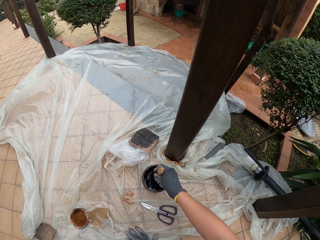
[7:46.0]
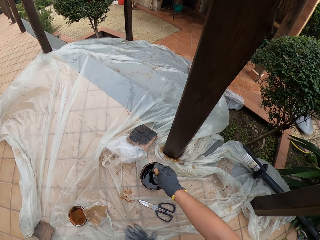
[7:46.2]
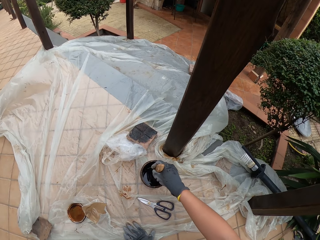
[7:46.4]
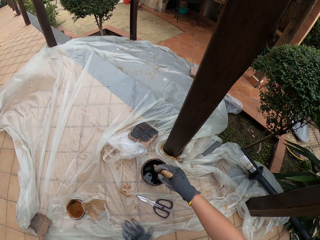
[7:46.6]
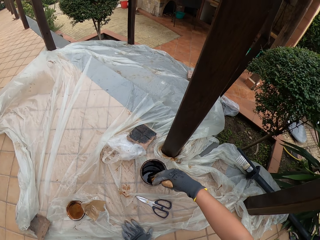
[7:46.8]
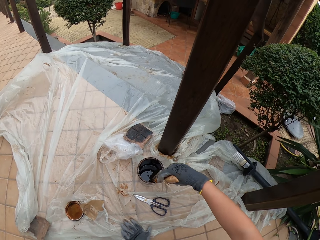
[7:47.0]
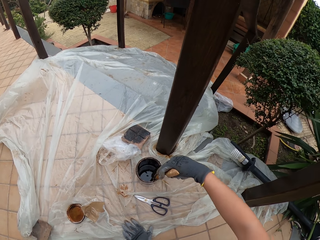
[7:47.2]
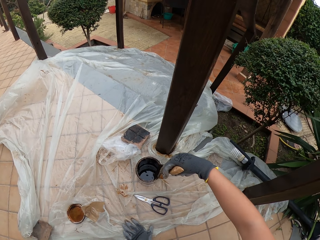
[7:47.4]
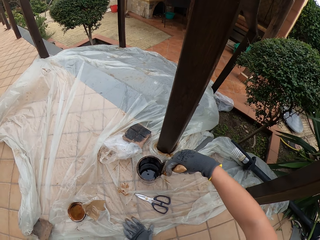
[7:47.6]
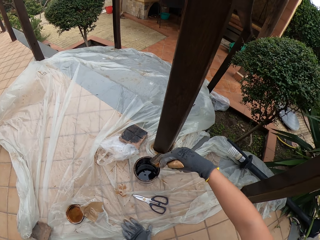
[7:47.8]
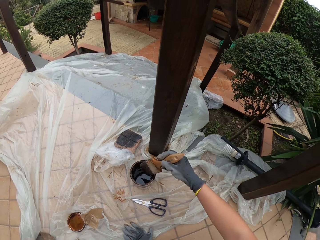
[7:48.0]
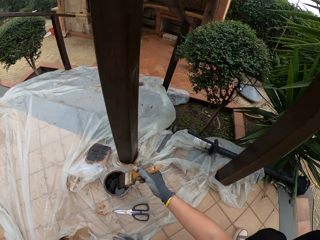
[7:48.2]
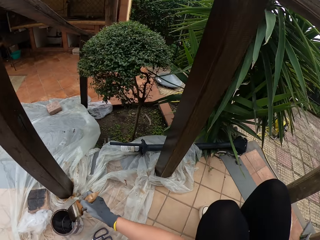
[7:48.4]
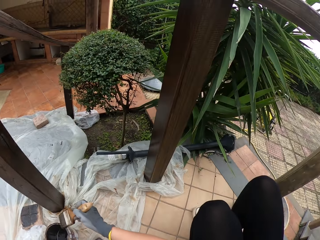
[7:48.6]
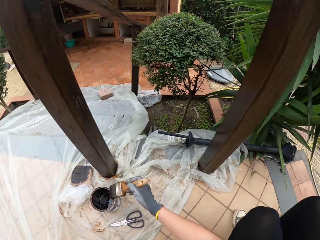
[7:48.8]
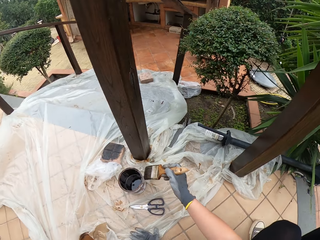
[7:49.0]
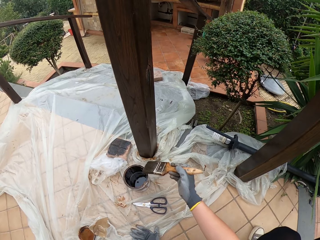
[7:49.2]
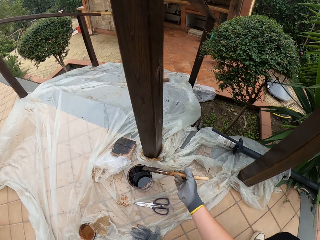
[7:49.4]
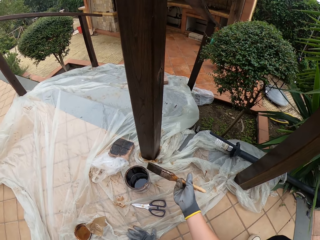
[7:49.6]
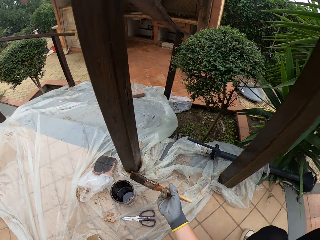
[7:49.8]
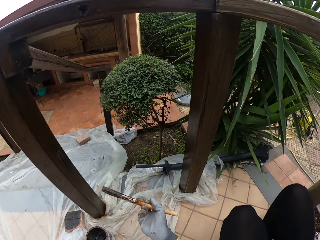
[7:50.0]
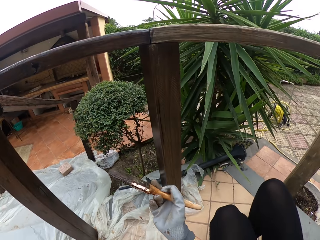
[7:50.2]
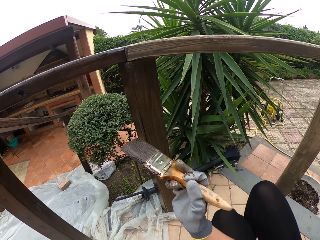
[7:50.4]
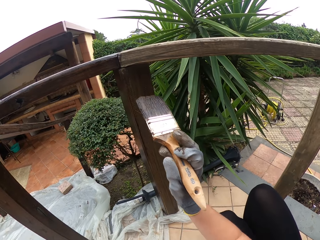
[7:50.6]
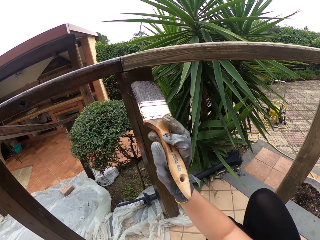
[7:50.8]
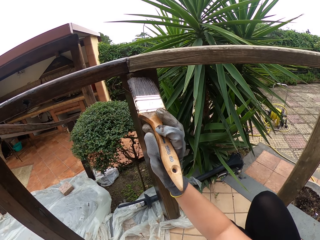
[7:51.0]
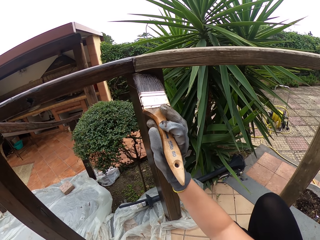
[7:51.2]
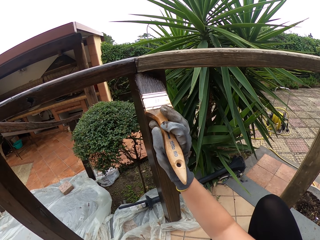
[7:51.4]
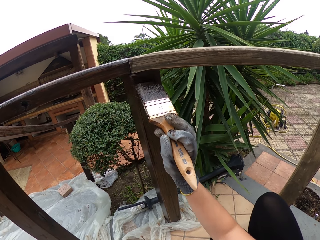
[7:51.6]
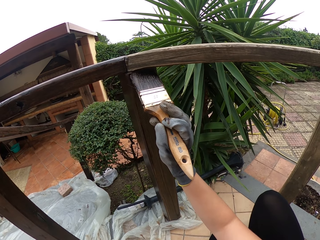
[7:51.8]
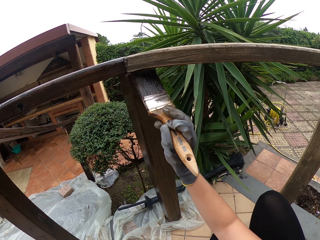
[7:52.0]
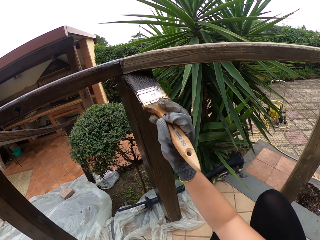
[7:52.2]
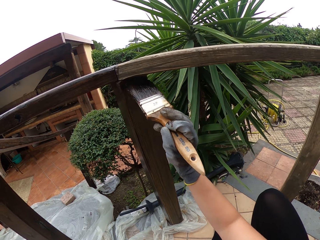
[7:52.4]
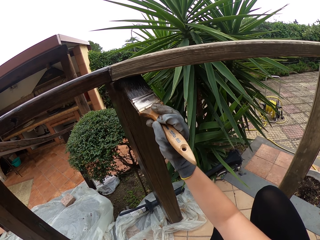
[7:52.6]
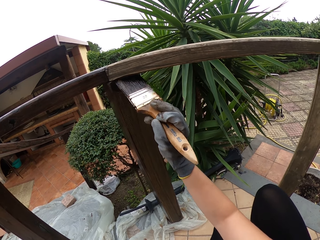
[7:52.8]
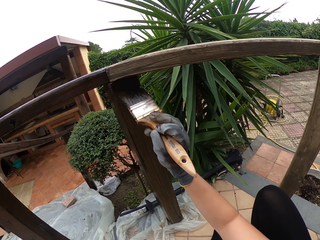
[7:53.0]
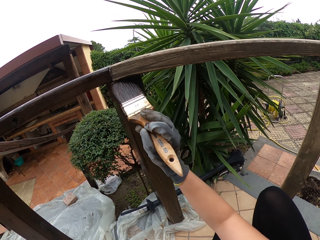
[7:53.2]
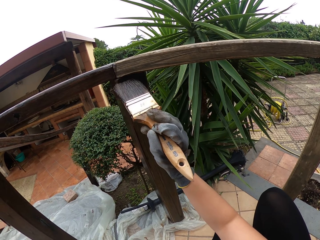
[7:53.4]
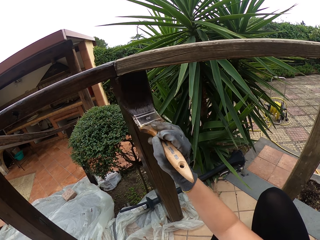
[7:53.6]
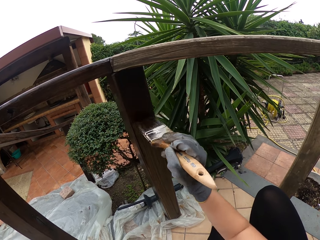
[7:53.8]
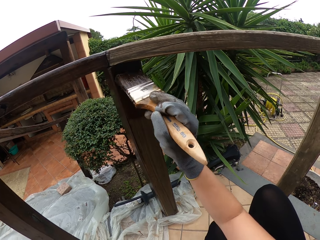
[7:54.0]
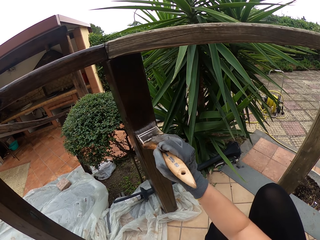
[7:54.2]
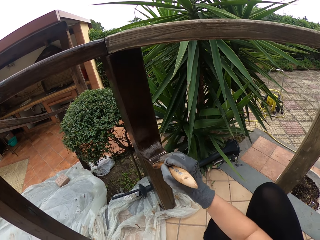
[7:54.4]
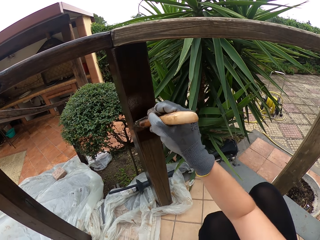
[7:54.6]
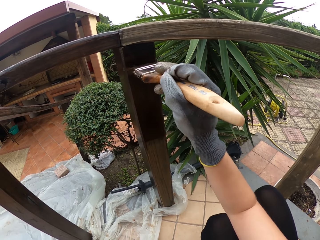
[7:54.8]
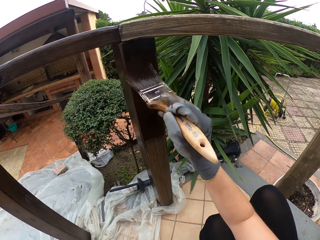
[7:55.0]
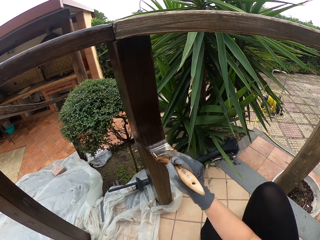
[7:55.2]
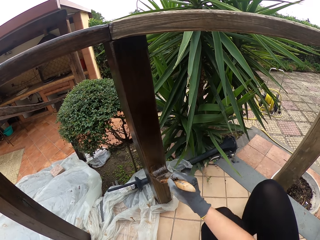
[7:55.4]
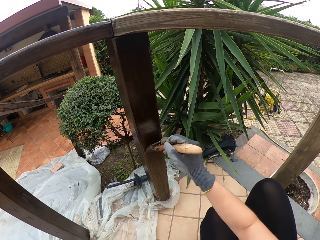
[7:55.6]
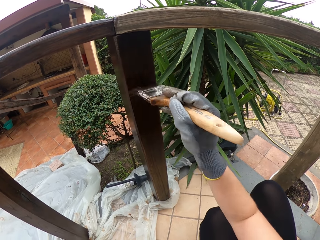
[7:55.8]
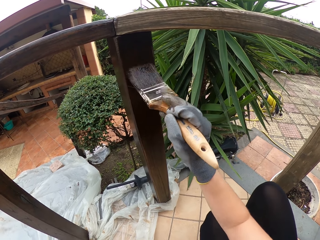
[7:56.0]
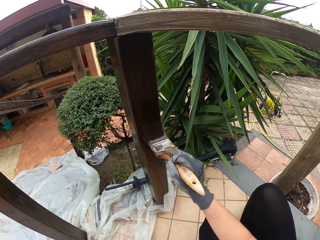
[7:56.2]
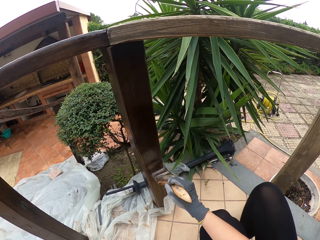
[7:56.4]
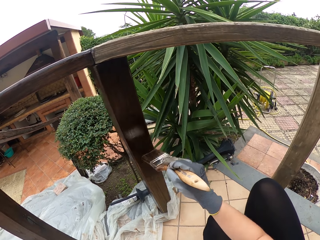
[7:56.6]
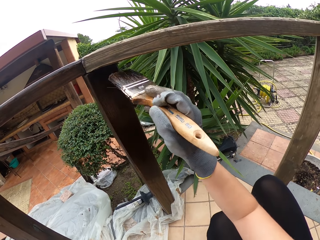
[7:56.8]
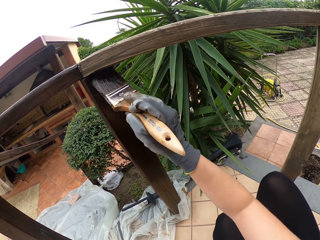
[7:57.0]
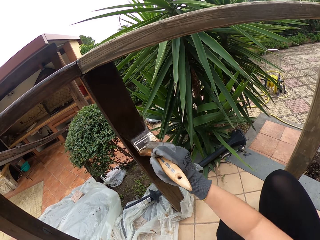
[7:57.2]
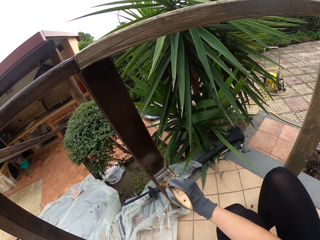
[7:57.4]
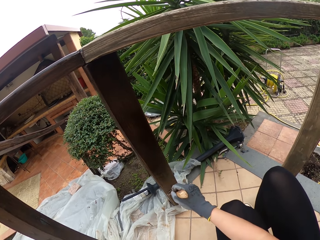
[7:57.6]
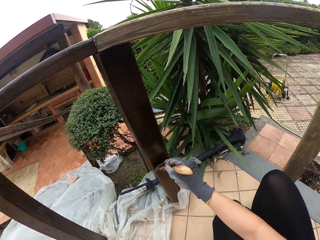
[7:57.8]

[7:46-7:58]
The camera wearer dips the brush in the paint. They rub the brush on the edge of the paint container. They clear the brush. They paint the wooden rail with the brush.

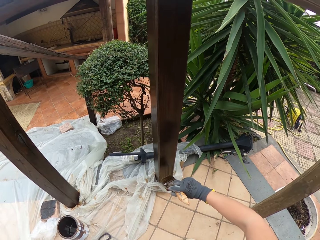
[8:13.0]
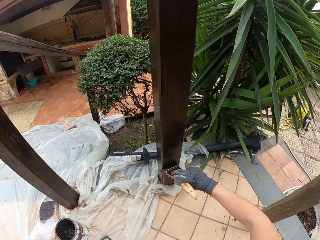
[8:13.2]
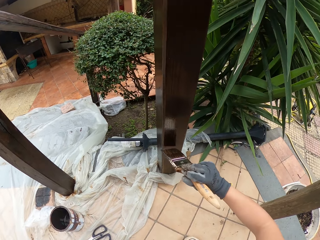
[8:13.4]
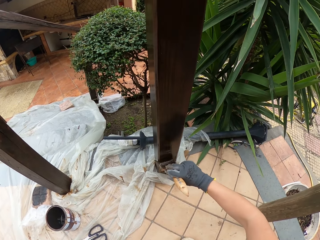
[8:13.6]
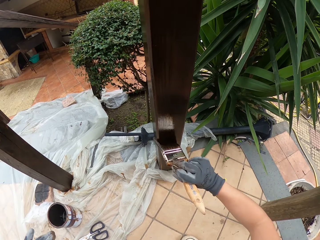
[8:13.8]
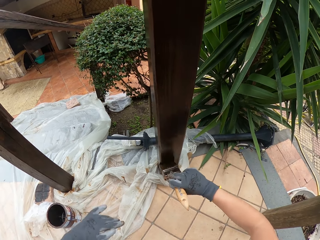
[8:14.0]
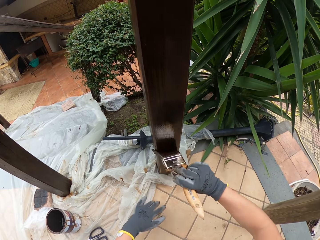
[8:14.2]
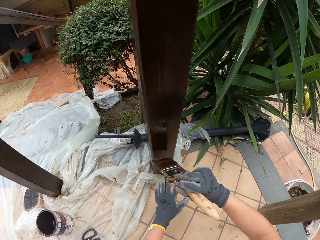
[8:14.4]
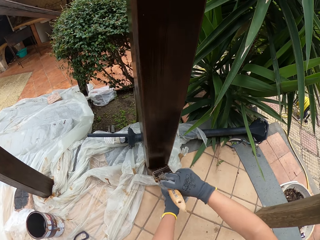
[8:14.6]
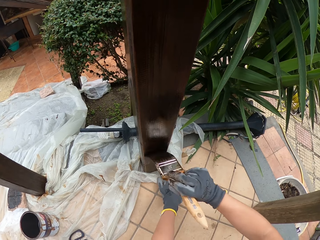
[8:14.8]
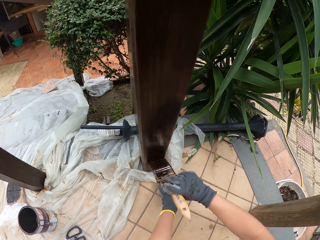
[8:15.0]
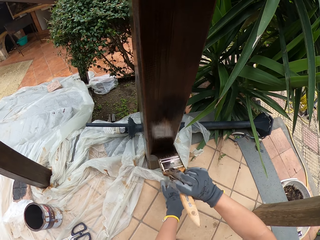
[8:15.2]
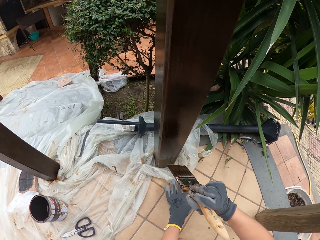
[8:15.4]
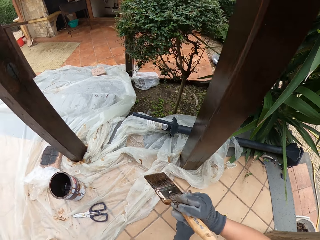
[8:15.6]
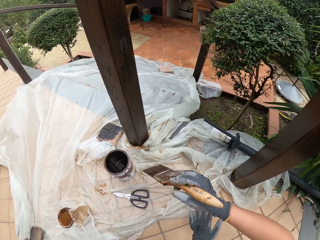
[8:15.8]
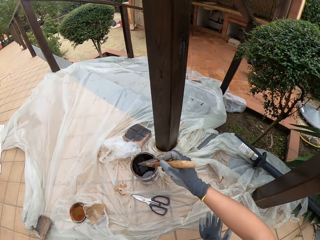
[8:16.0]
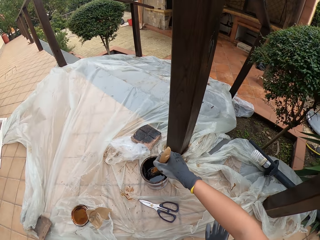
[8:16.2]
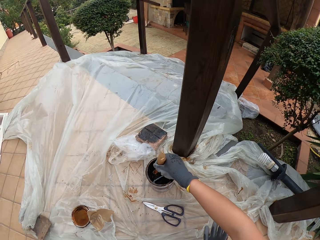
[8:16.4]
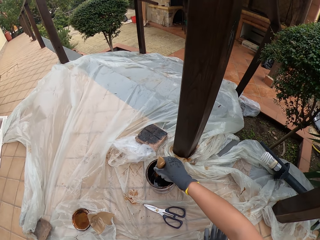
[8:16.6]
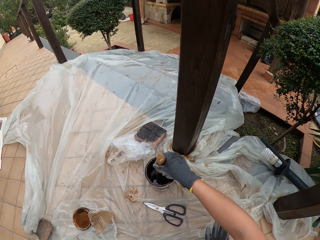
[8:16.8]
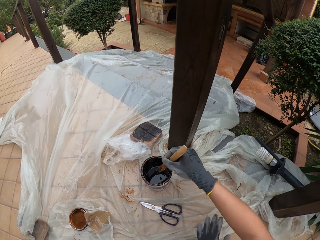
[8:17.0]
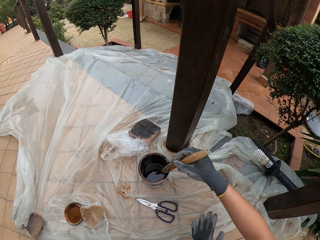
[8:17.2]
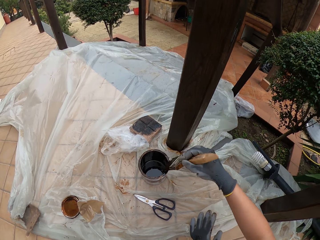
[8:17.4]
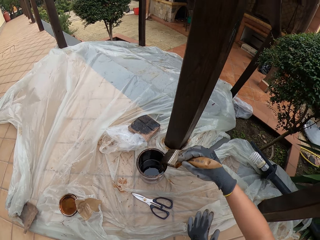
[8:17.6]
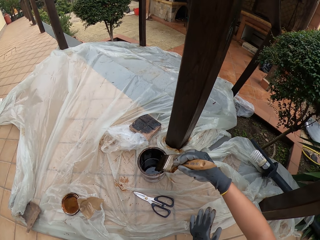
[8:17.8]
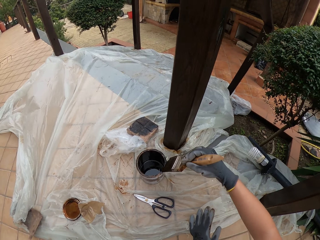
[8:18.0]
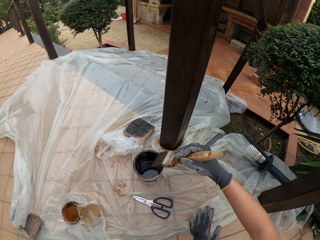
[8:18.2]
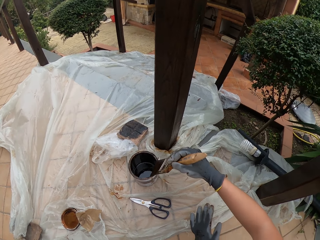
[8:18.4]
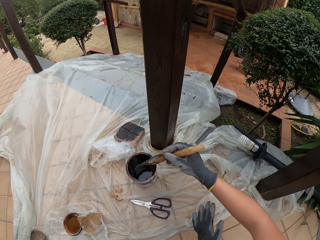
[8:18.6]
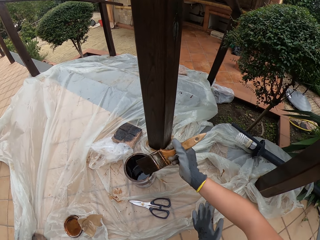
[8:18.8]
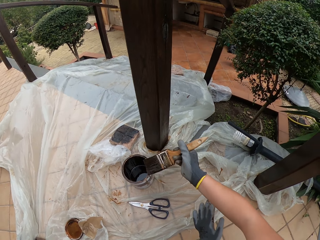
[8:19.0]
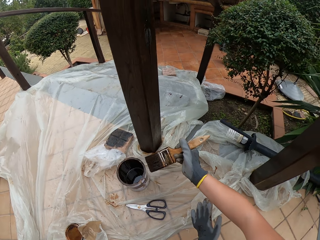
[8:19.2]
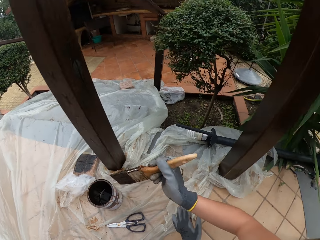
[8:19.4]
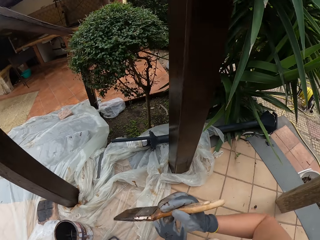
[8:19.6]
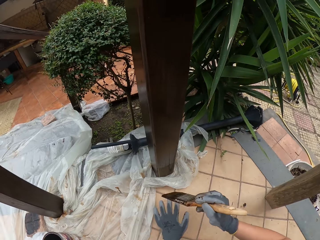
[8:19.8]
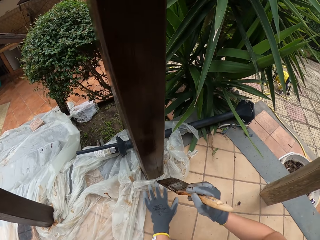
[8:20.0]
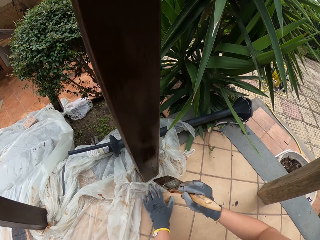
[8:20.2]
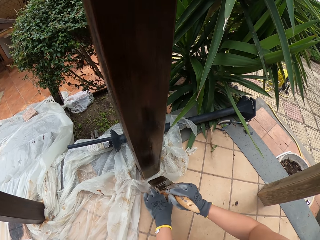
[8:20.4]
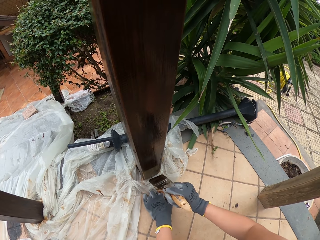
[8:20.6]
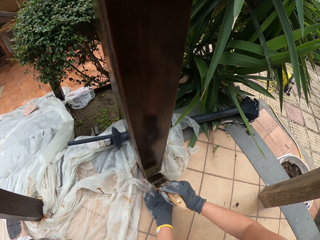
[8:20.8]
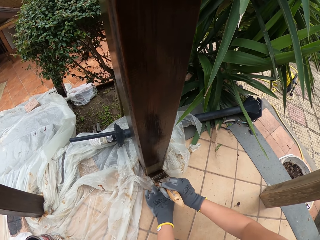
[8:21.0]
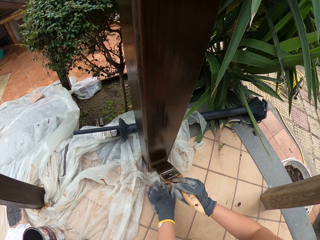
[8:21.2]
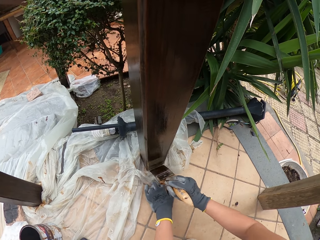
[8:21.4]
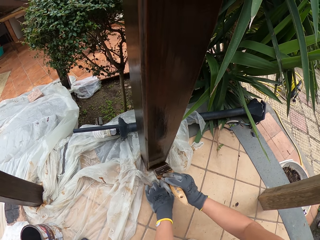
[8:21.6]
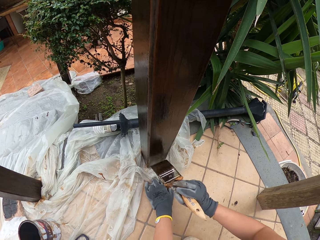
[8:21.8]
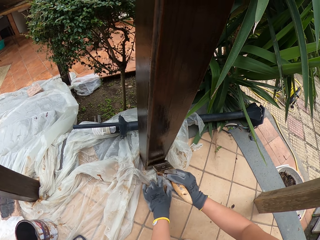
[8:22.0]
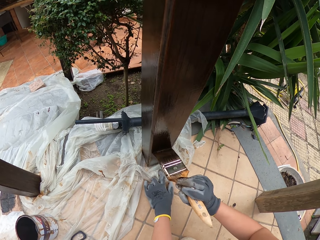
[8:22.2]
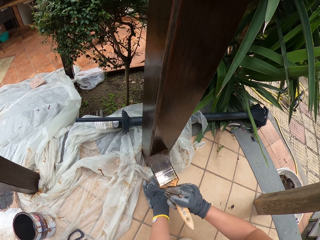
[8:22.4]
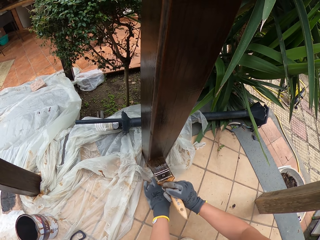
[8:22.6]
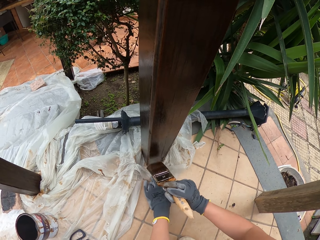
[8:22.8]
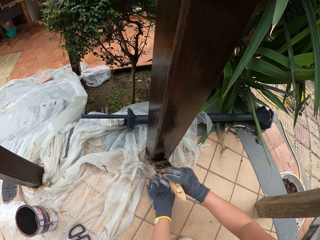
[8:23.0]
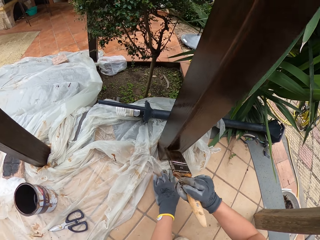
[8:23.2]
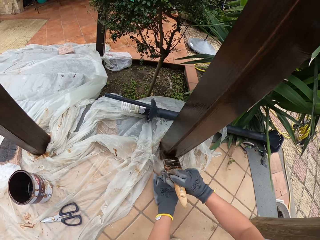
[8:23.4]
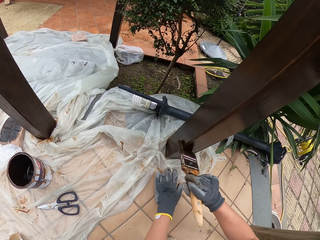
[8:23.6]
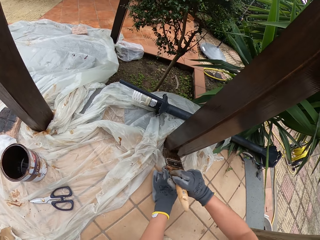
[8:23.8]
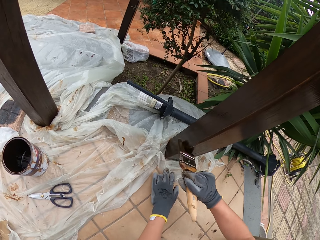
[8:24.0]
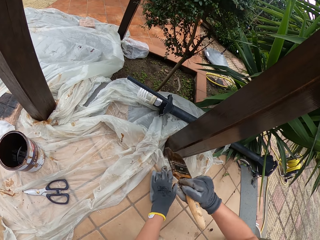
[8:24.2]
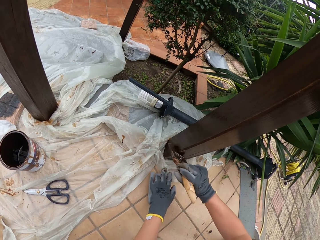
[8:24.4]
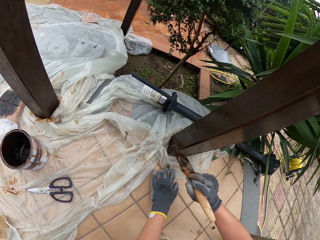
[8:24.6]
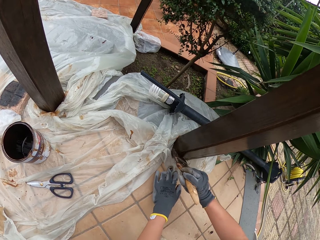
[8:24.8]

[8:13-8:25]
The camera wearer holds the nylon on the floor with his left hand. He applies paint on the wood with a brush. He removes his left hand from the nylon on the floor. He pulls the brush off the wood. He dips the brush in the paint. He rubs the brush on the edge of the paint container. He clears the brush. He holds the nylon on the floor with his left hand. He paints the wooden rail with the brush.
